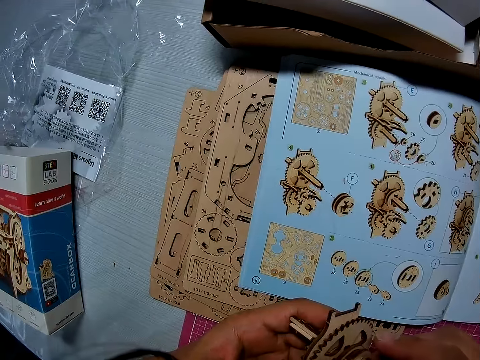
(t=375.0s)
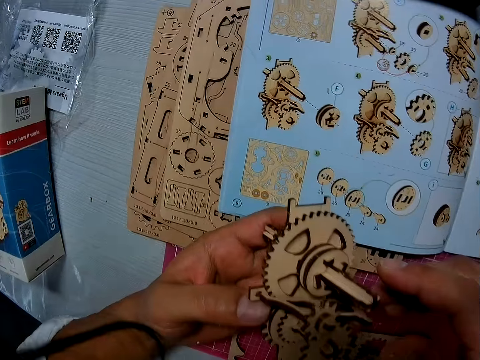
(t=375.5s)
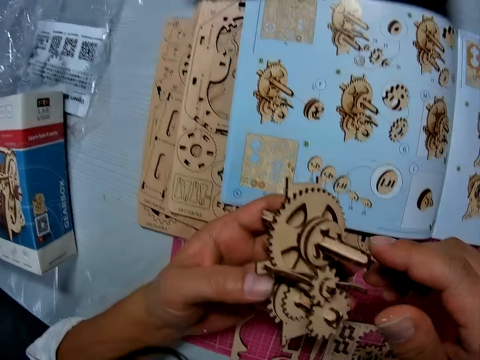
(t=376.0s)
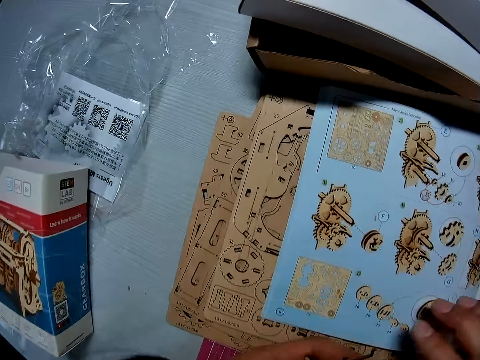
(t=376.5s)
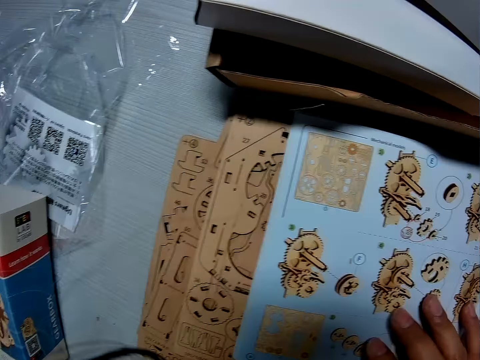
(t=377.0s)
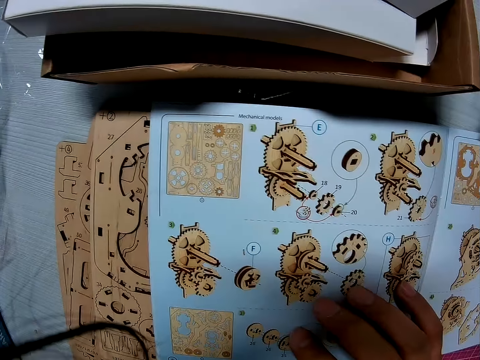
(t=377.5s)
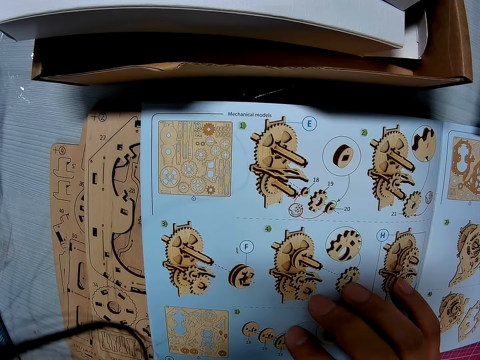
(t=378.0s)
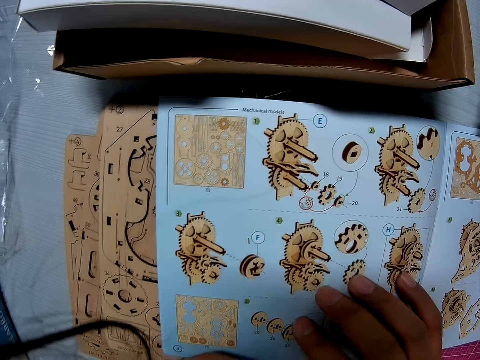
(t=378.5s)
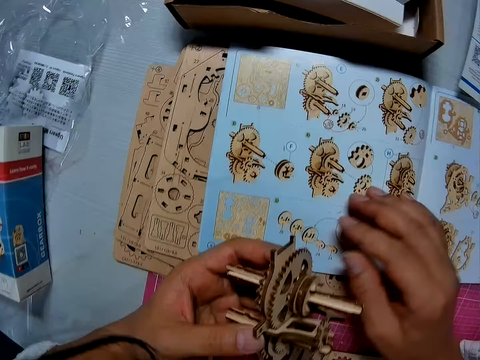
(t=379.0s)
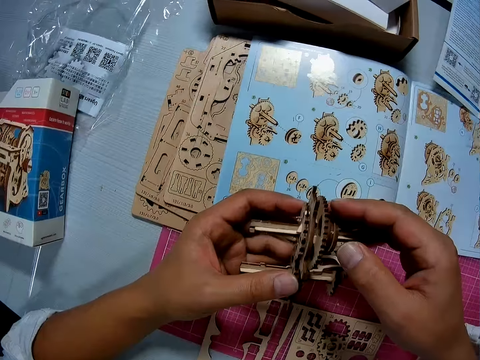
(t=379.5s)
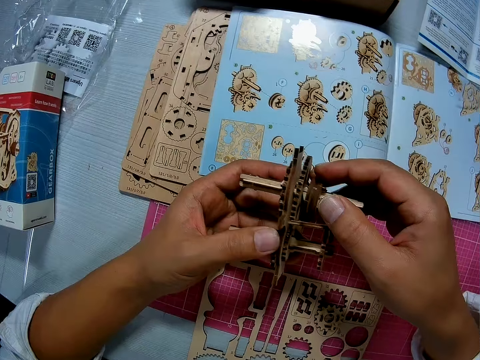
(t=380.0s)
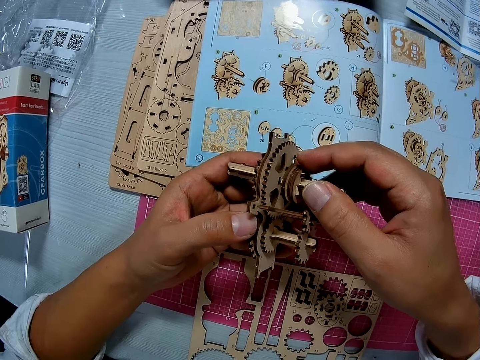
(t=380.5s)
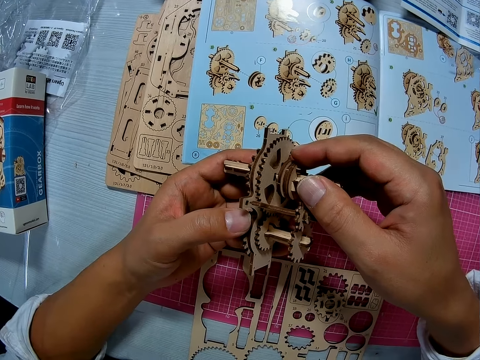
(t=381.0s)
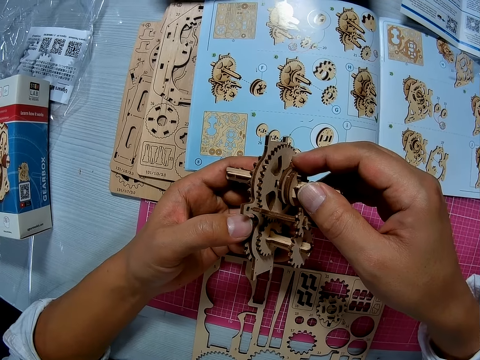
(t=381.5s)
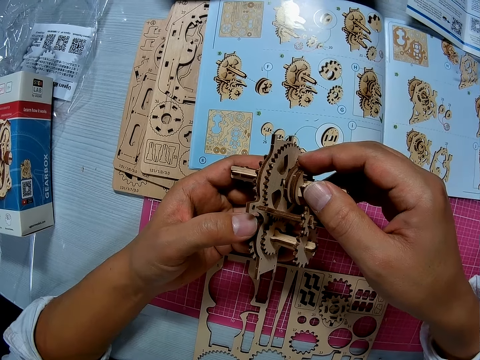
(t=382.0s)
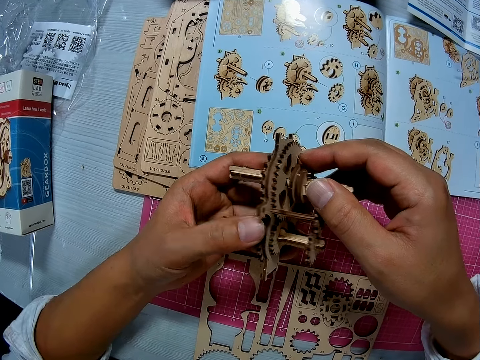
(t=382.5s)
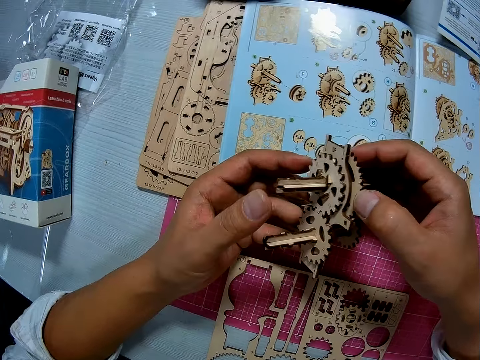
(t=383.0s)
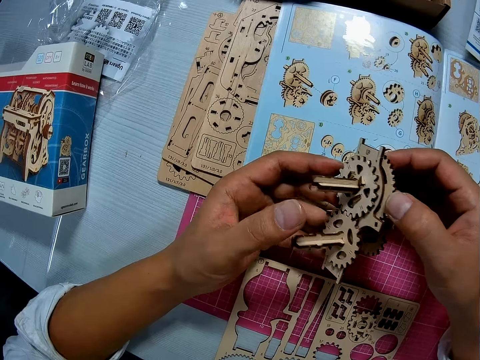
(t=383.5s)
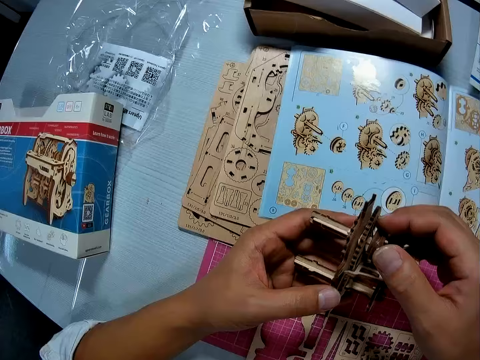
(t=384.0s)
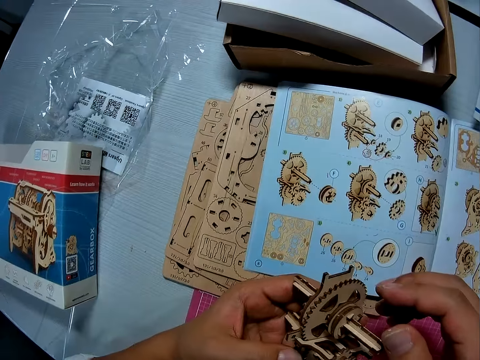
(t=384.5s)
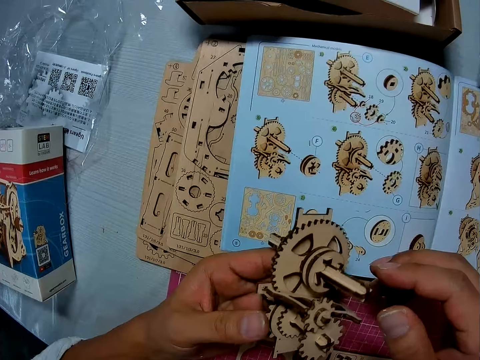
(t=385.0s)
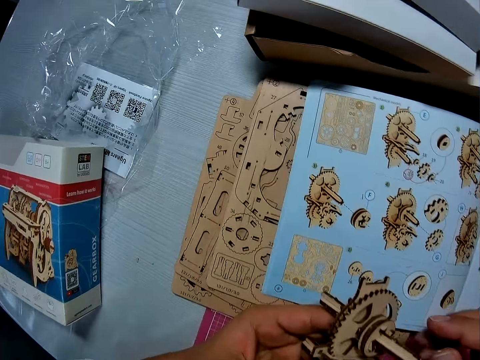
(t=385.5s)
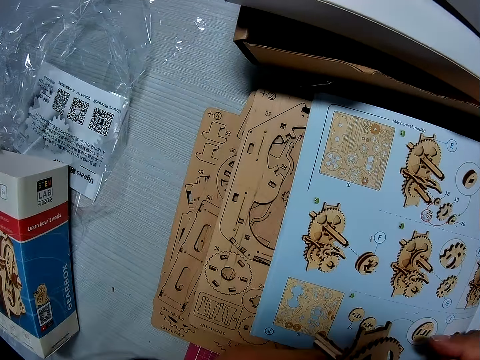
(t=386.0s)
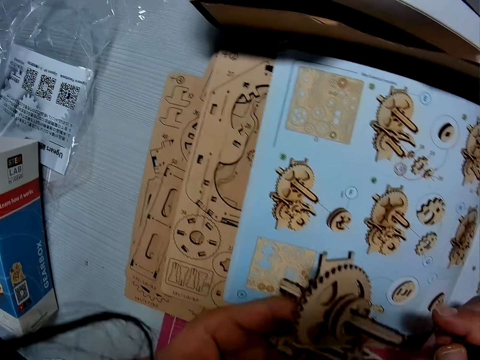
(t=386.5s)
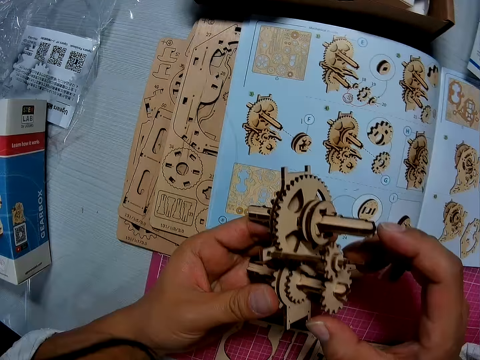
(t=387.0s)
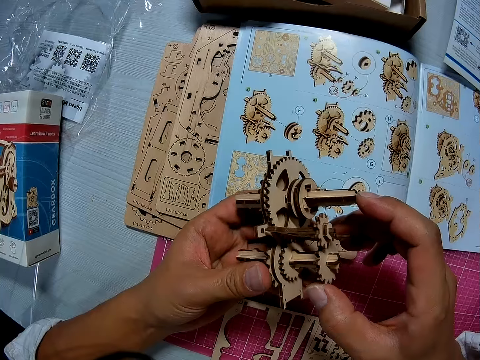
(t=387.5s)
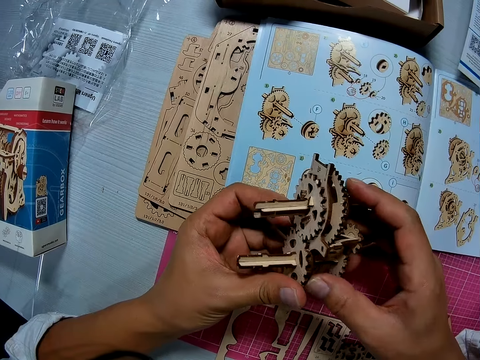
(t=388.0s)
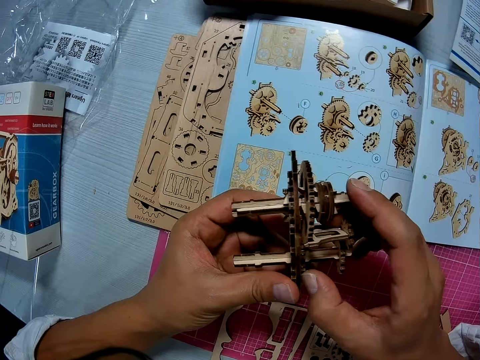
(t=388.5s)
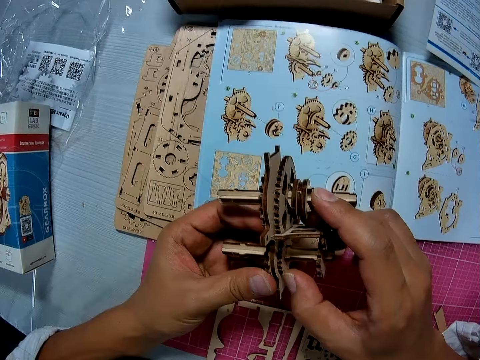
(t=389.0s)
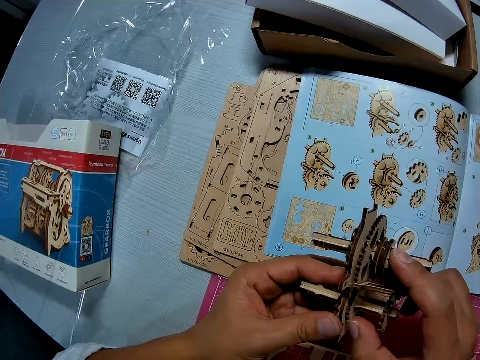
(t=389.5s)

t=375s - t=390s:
The camera wearer places his right hand on a paper on the table in front of him. He works on the paper gear assembly with both hands. He touches the stem gearbox. He looks at the gearbox.

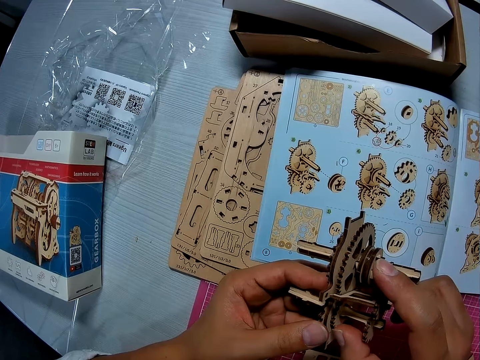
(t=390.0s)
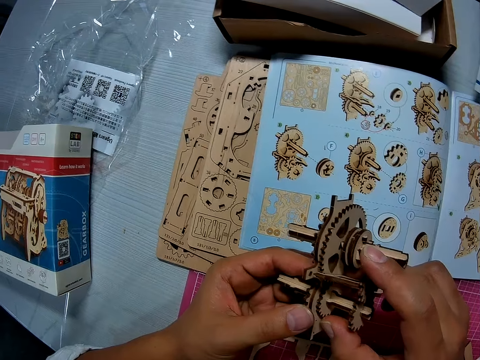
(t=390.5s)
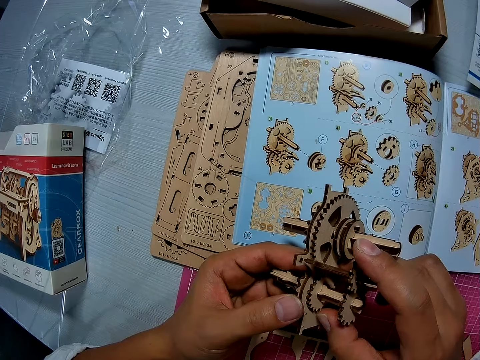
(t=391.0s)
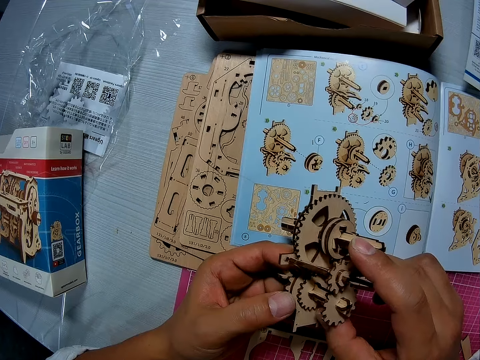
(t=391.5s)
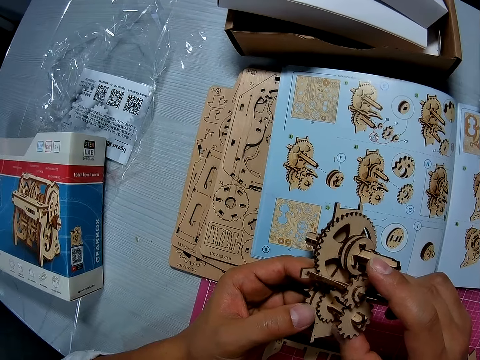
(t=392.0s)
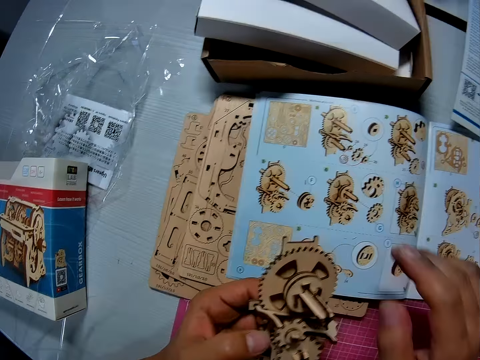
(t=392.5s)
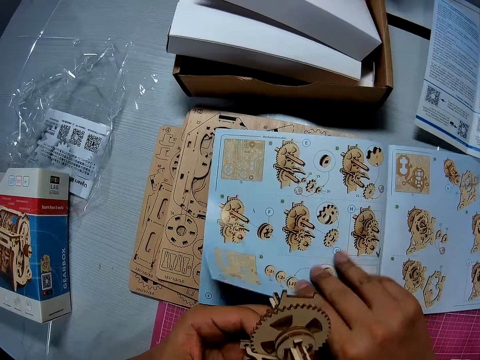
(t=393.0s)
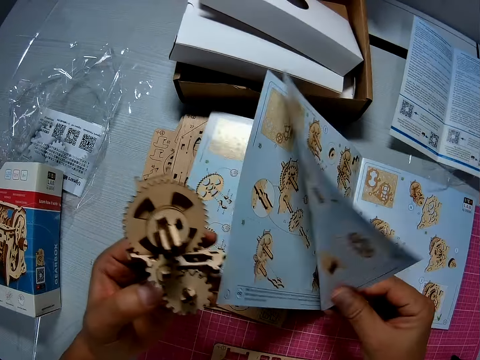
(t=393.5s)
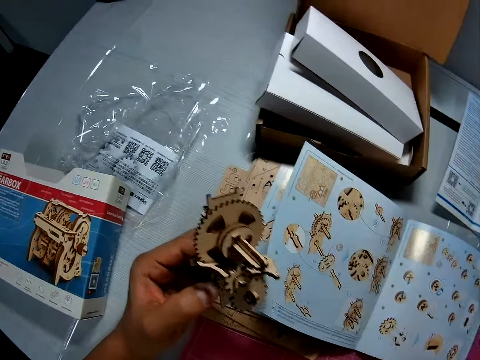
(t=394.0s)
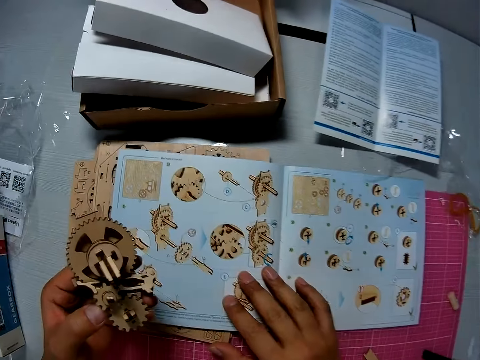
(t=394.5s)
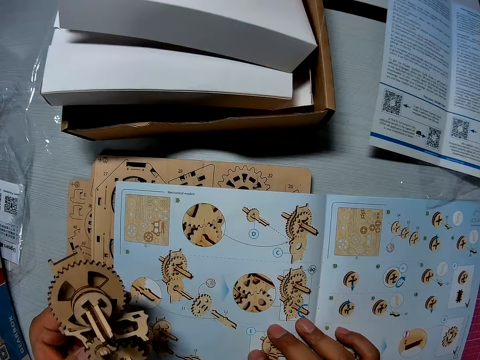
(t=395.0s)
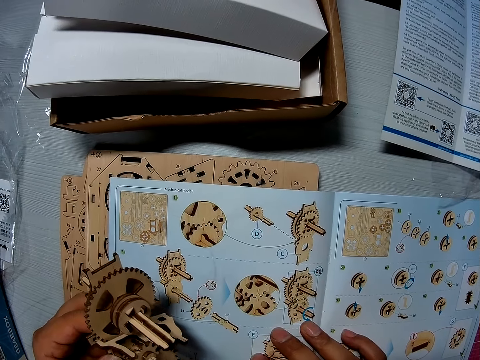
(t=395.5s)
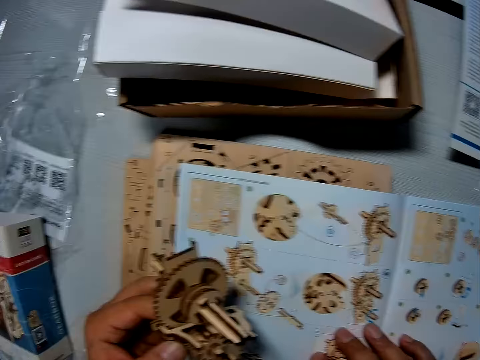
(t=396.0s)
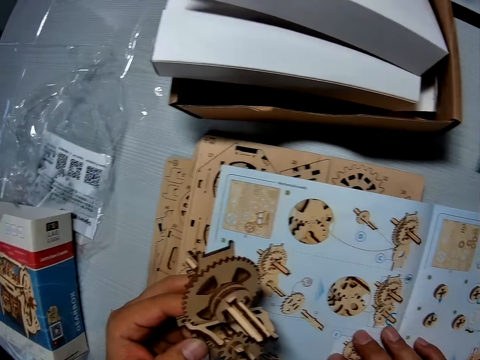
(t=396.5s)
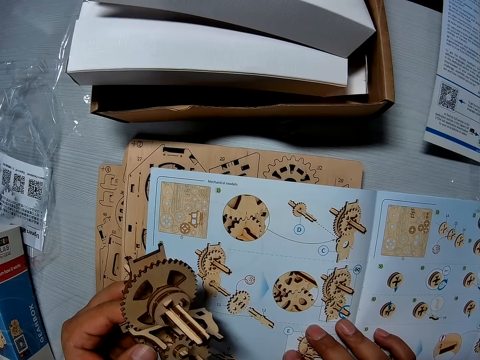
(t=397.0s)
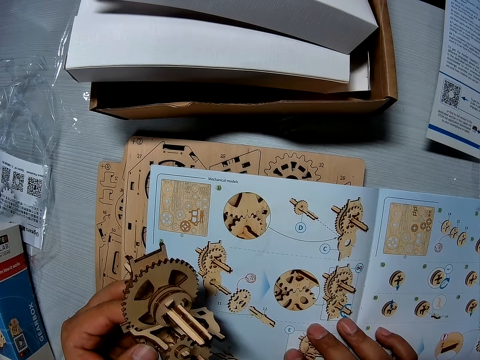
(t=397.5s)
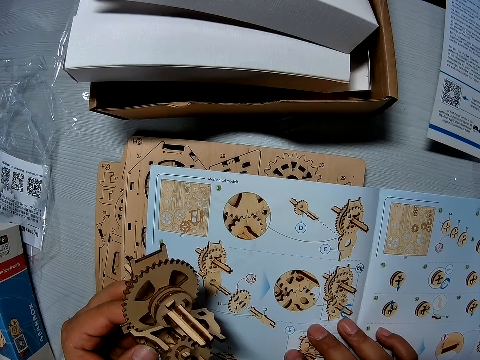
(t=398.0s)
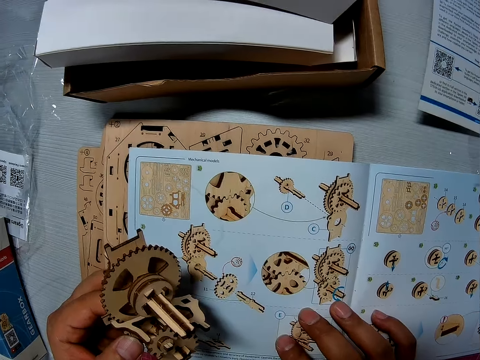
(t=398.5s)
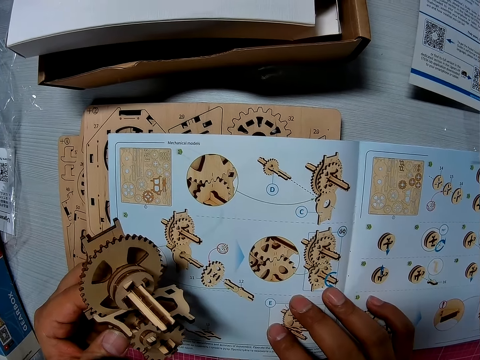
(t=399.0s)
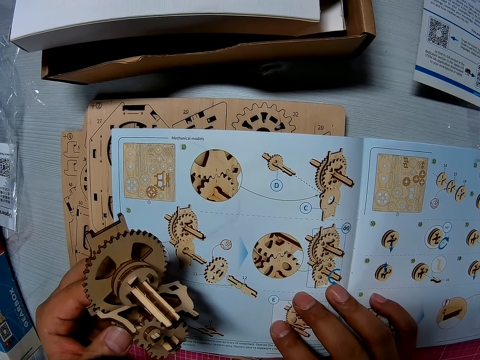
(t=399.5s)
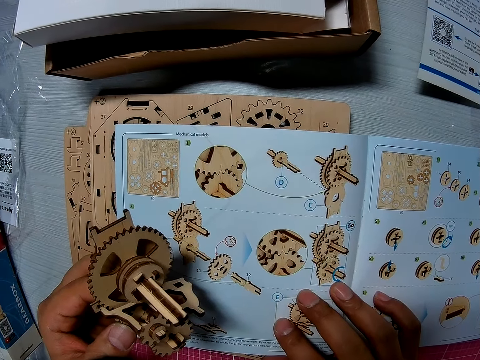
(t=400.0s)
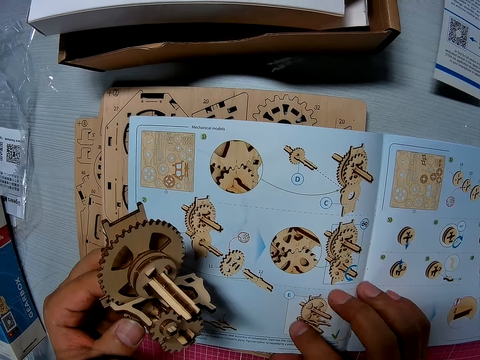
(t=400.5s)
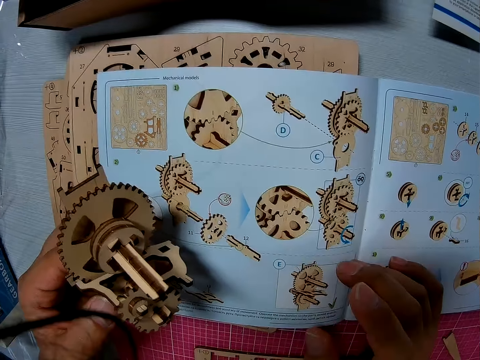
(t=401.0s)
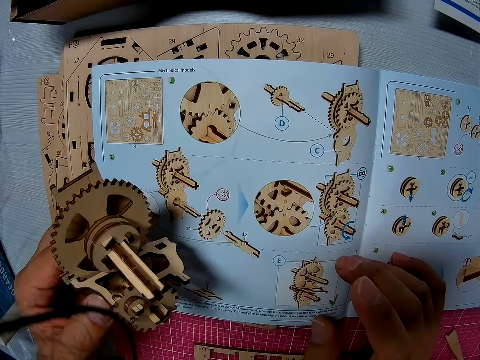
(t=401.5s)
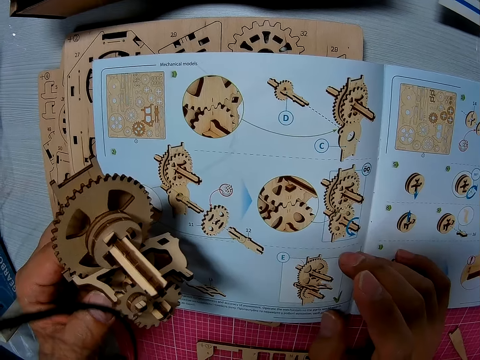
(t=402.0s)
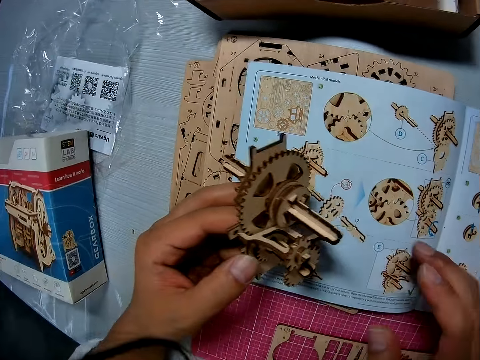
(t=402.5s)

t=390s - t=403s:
The camera wearer flips a page of the book on the table with his right hand. He looks at the book.
